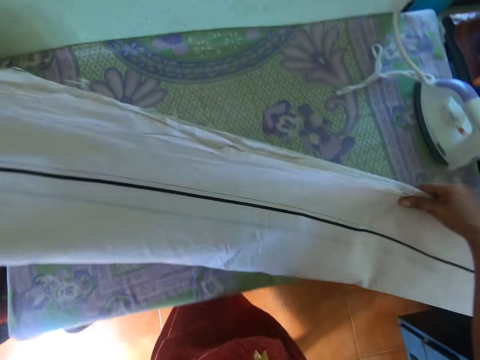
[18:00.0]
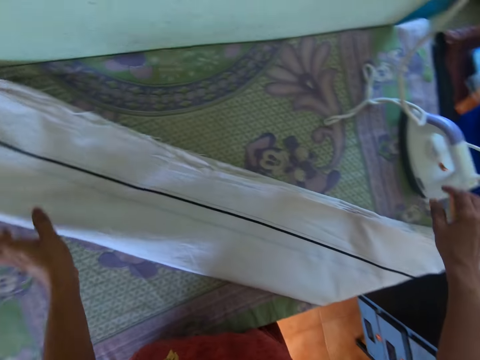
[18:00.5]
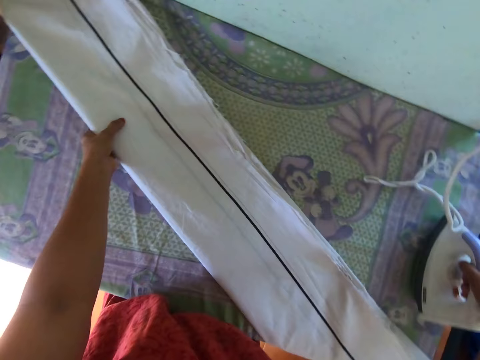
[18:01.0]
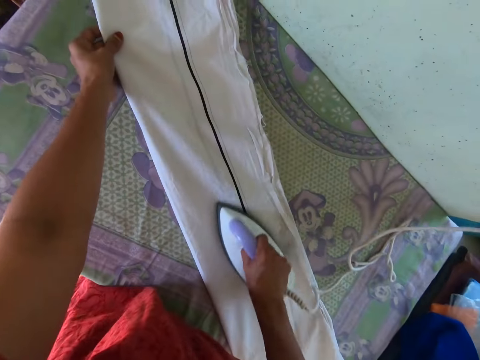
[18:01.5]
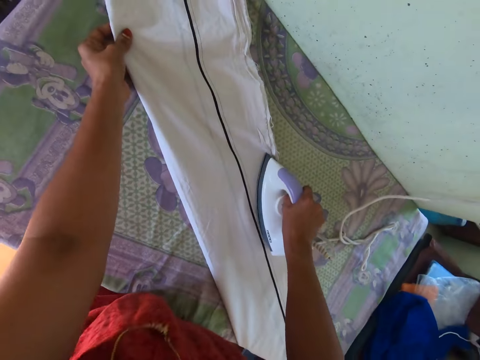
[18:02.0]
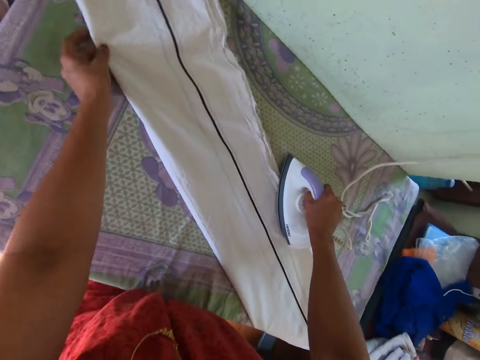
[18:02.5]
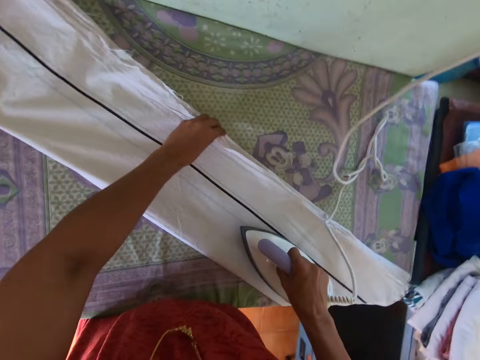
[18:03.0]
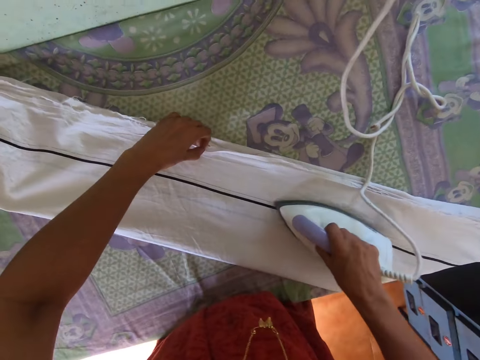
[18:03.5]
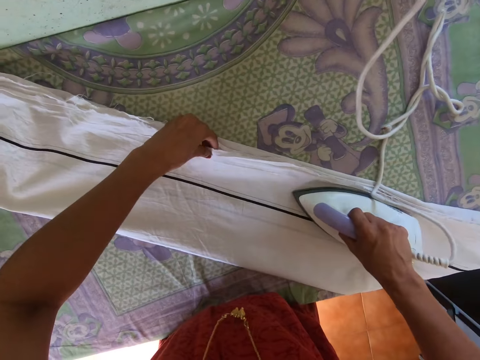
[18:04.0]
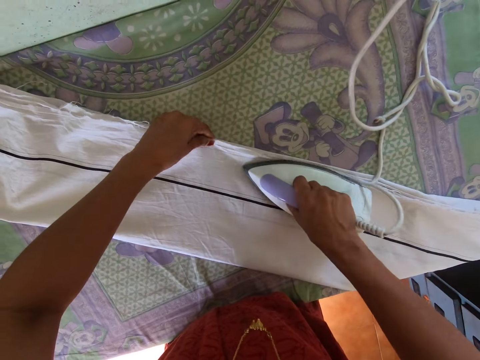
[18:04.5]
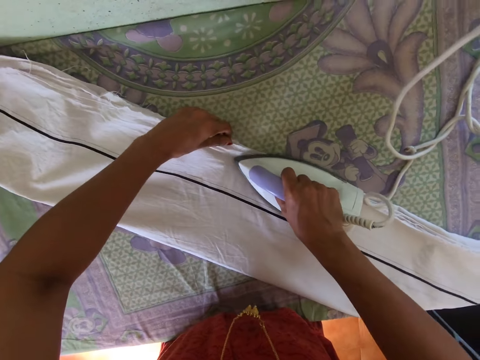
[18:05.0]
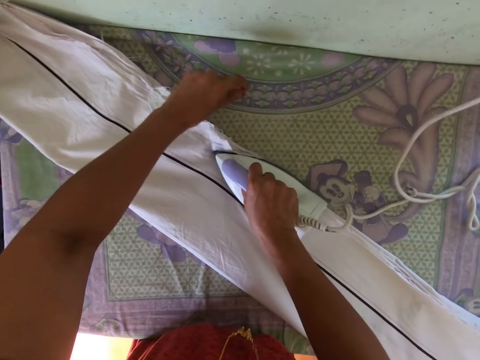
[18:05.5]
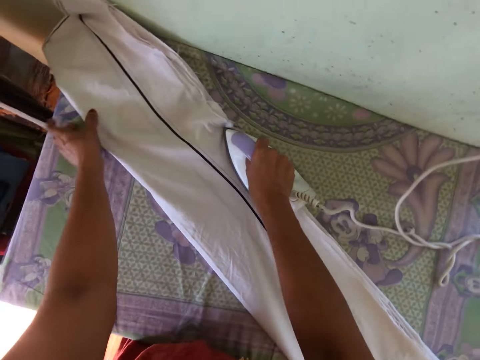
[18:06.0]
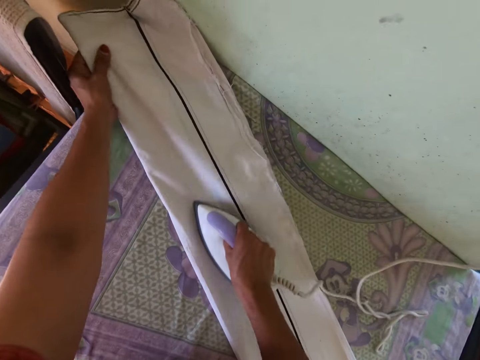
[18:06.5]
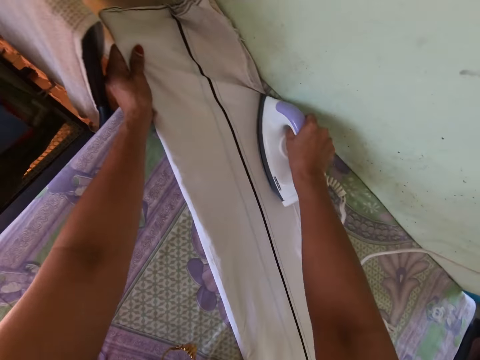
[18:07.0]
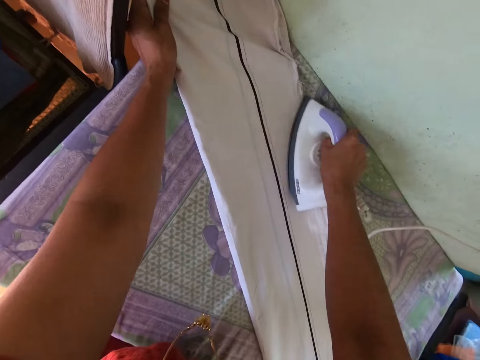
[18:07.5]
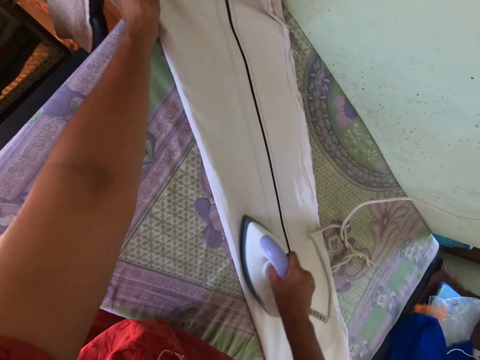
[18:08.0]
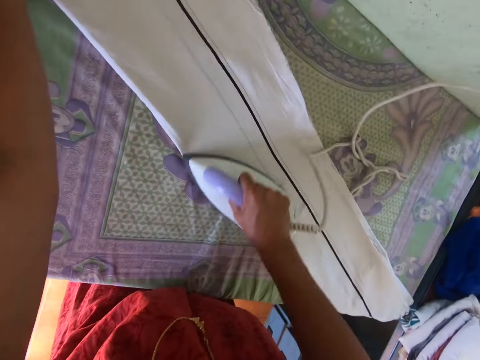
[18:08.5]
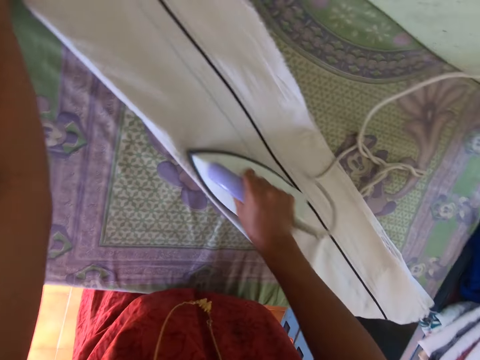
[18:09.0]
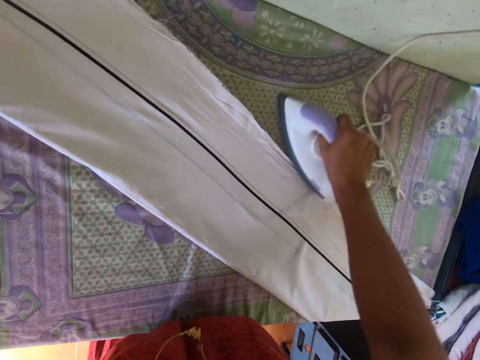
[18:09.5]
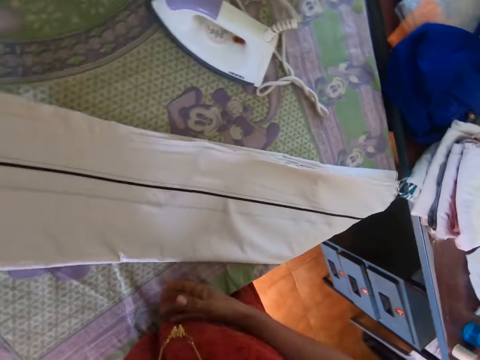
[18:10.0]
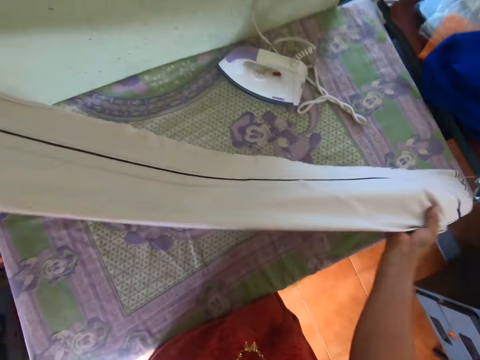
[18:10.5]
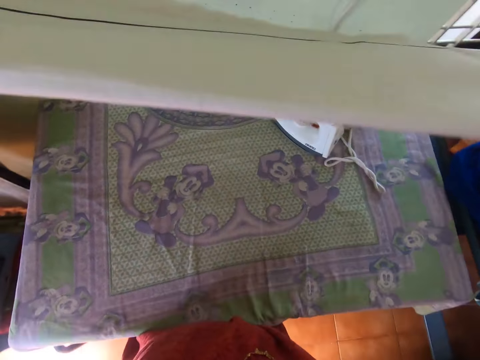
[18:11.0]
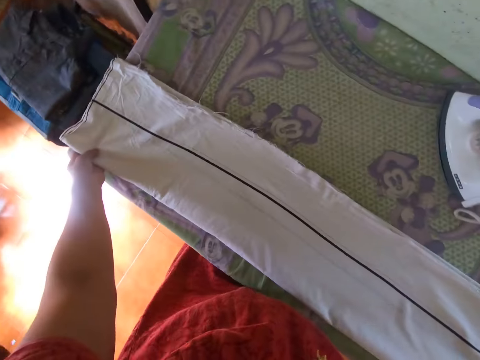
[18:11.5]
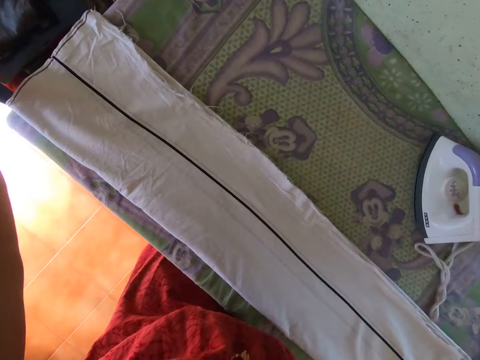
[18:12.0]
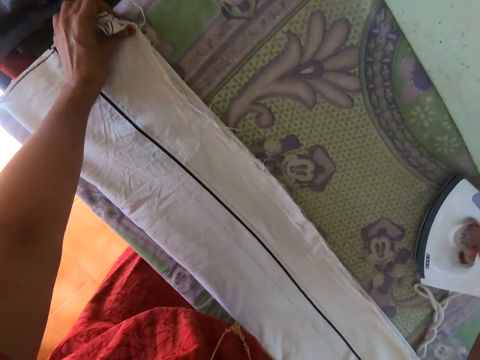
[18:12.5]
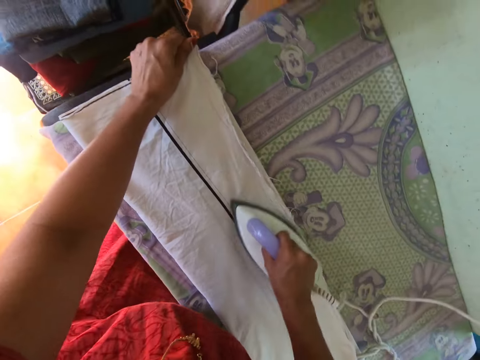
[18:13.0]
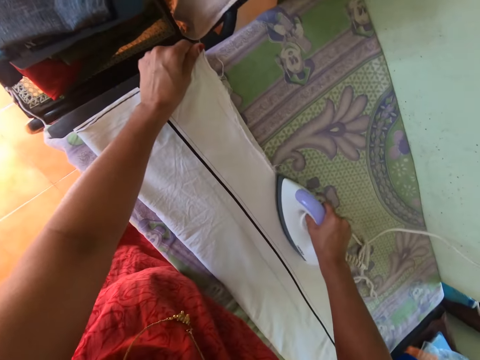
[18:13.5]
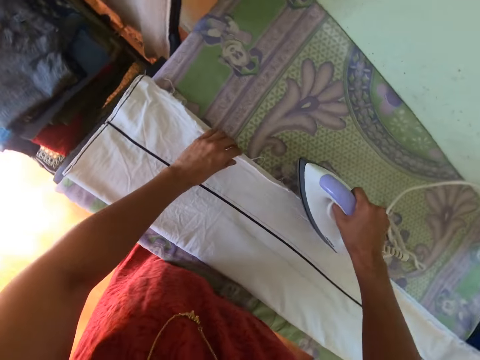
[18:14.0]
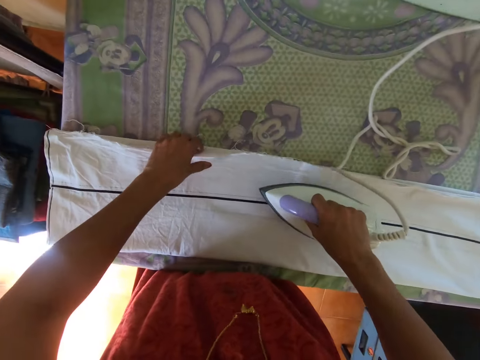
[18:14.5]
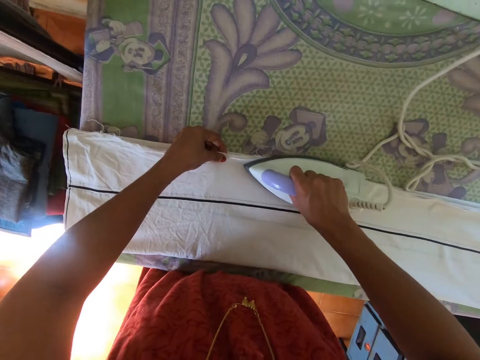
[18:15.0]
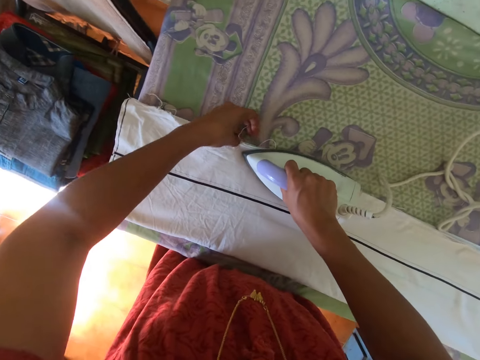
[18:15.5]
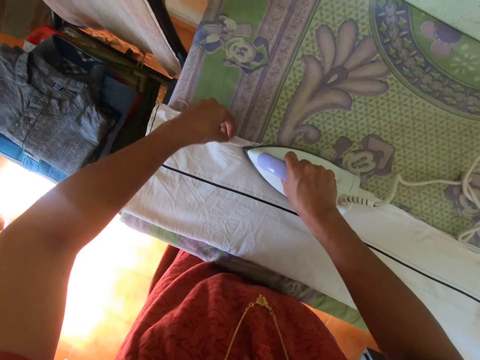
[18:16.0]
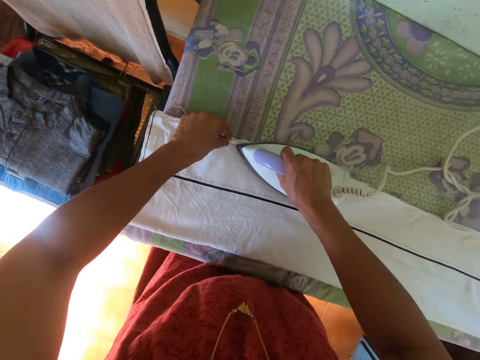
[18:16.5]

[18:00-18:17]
The camera wearer places the cloth on the table with both hands. He picks the iron from the table with his right hand. He irons the cloth on the table with the iron in his right hand. He adjusts the cloth on the table with his left hand. He places the iron down. He picks the cloth from the table with both hands. He places the cloth on the table with both hands. He picks the iron from the table with his right hand. He irons the cloth on the table with the iron in his right hand.

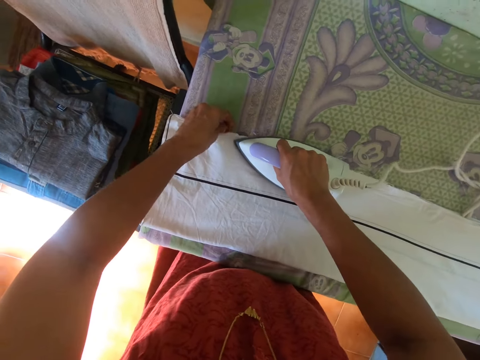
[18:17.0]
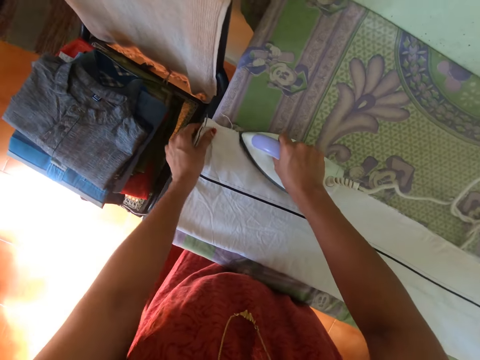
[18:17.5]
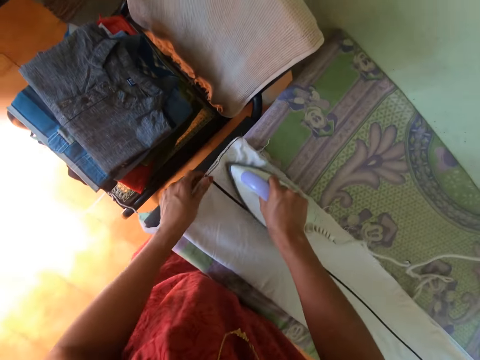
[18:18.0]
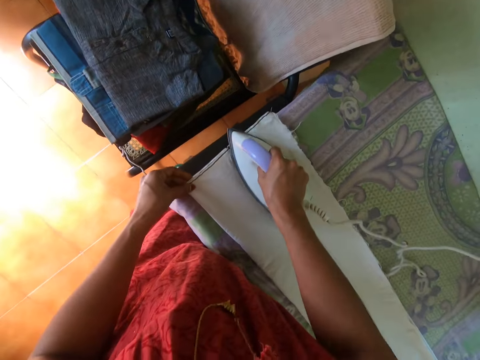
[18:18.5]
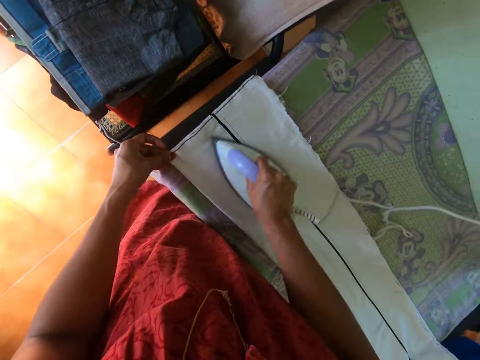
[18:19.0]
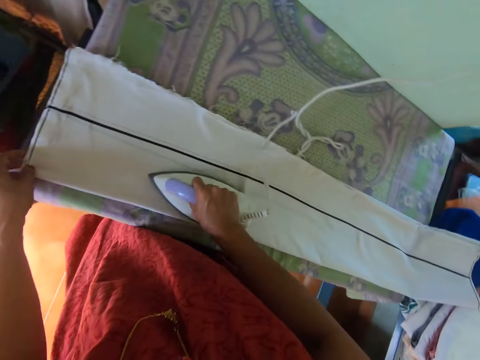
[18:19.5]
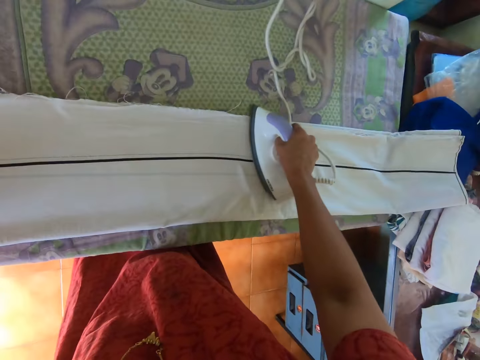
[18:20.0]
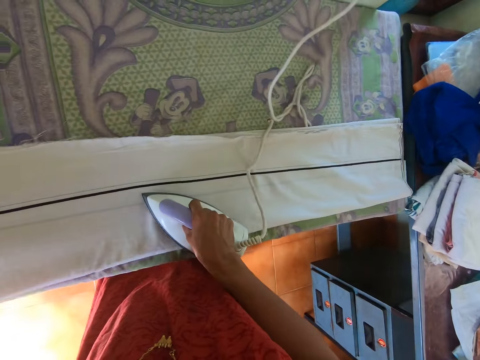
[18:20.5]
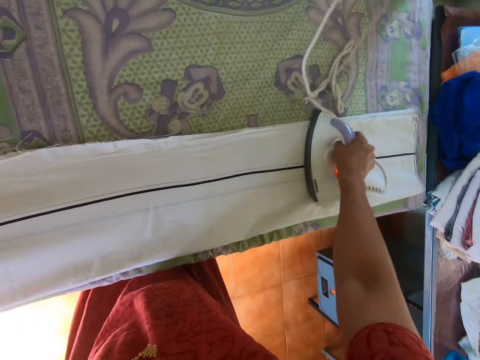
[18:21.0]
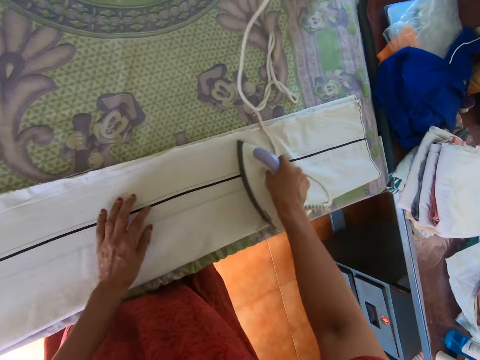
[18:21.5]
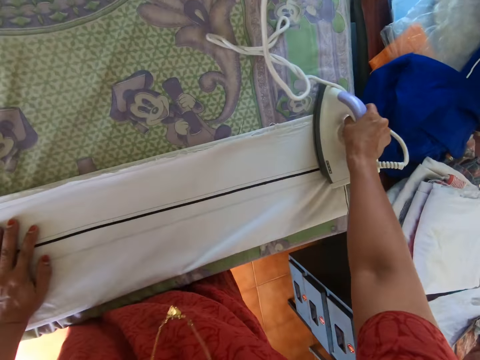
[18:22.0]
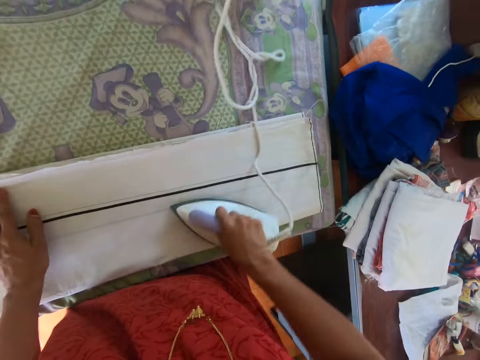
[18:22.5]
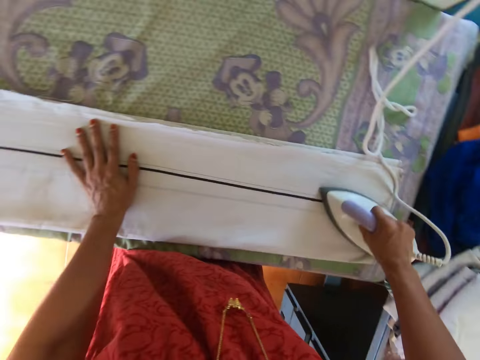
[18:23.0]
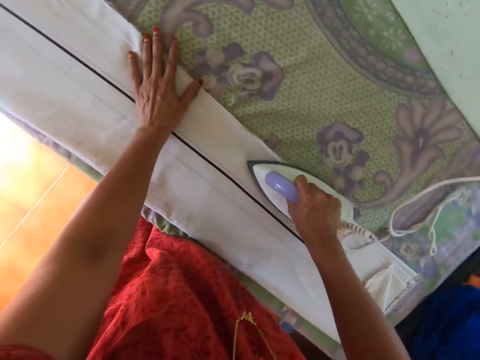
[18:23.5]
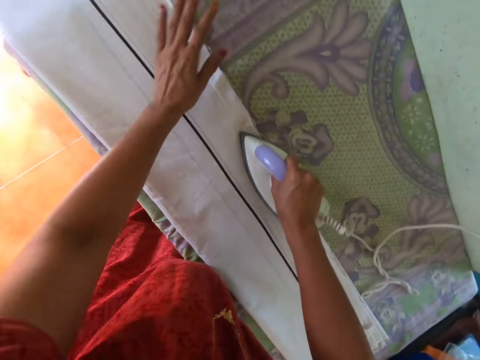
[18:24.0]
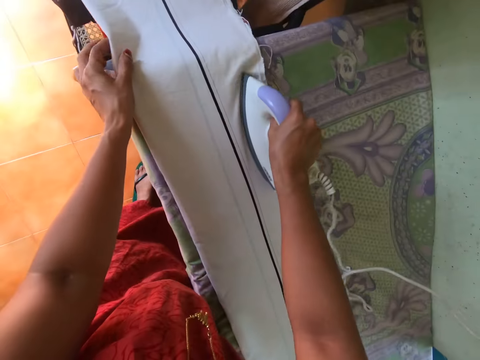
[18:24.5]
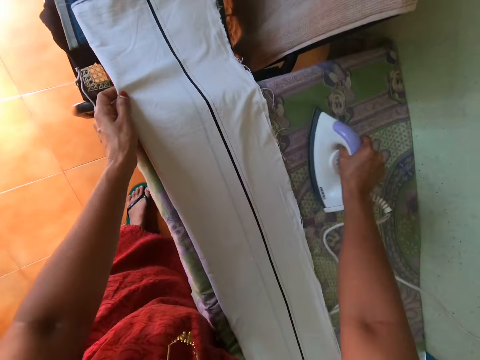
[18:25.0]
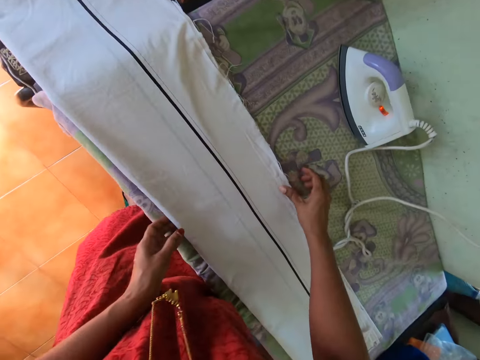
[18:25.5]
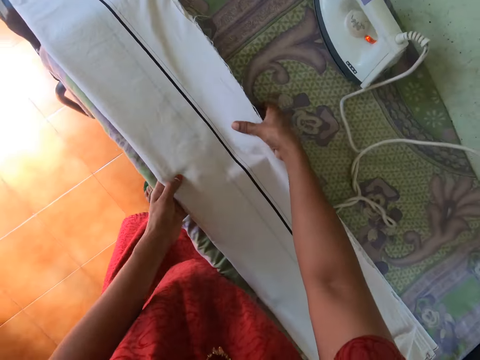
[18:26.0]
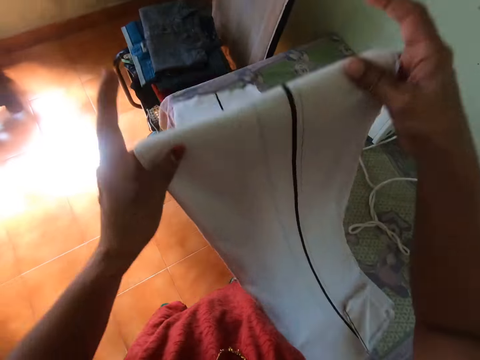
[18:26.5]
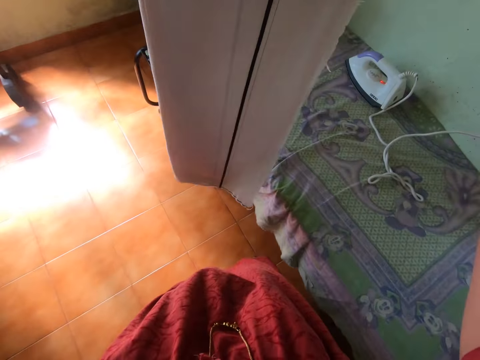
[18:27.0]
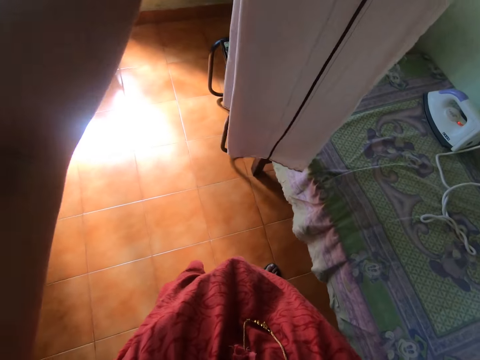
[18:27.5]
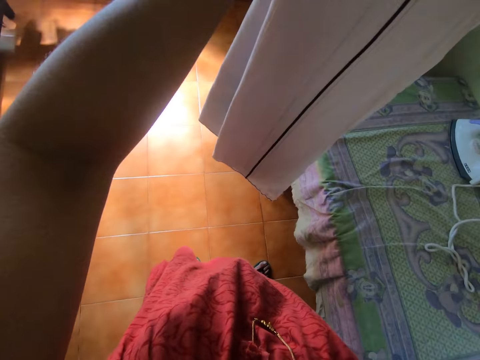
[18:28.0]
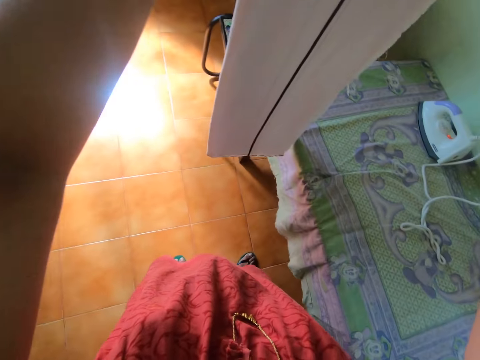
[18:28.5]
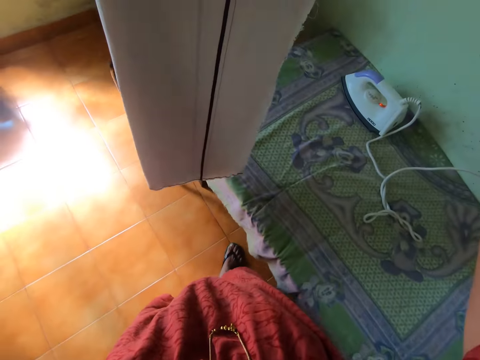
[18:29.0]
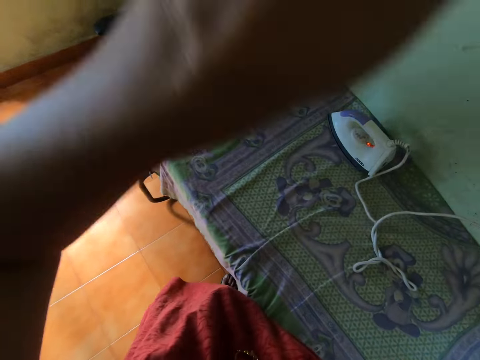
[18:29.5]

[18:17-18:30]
The camera wearer aligns the cloth with the left hand. She irons the cloth with the right hand. She pulls the cloth with the left hand. She irons the cloth with the right hand. She aligns the cloth with the left hand. She drops the iron on the table with her right hand. She carries the cloth from the table with both hands. She folds the cloth with both hands. She lifts the cloth with both hands.
